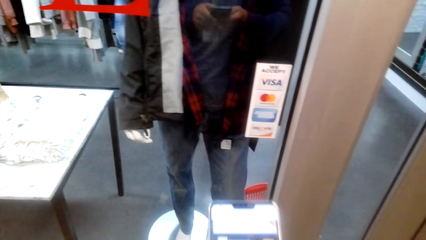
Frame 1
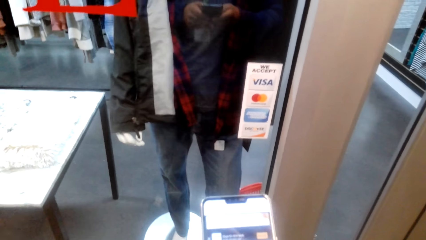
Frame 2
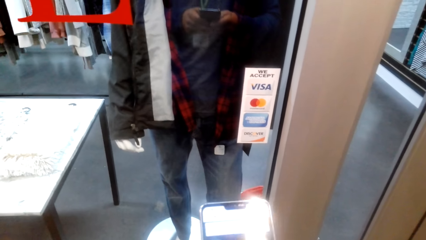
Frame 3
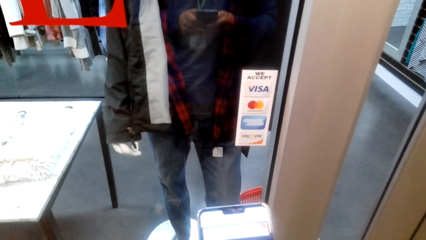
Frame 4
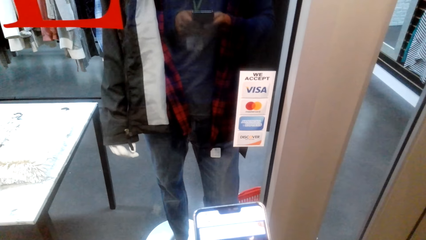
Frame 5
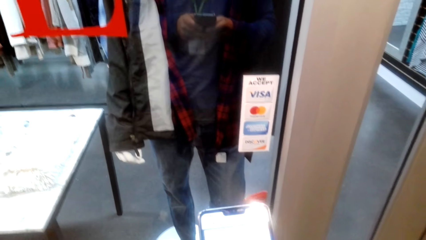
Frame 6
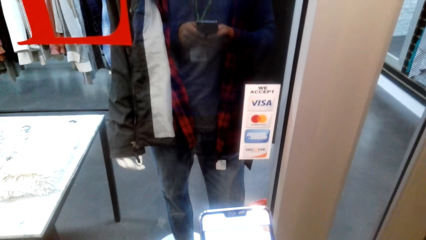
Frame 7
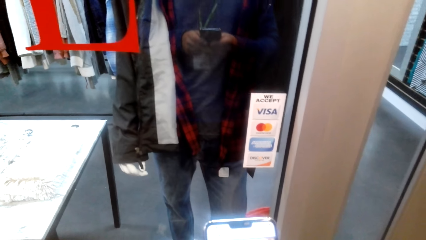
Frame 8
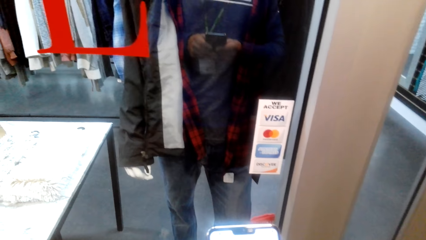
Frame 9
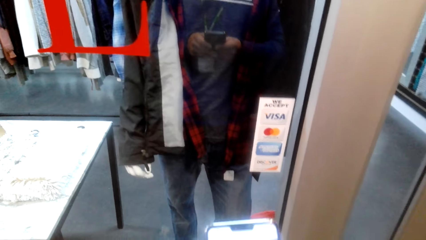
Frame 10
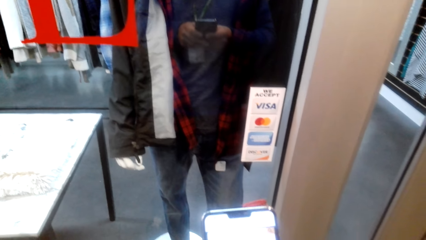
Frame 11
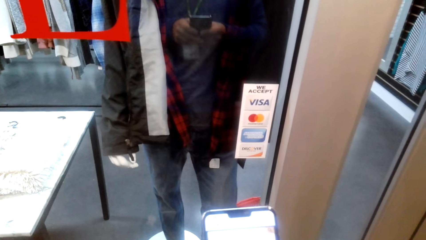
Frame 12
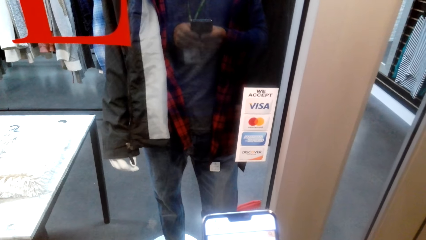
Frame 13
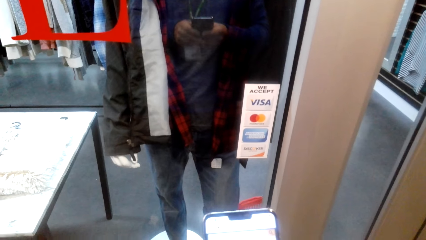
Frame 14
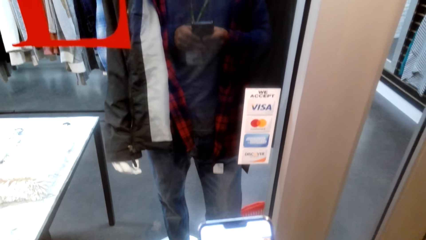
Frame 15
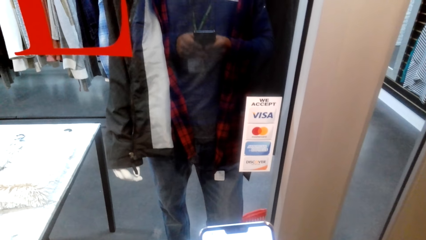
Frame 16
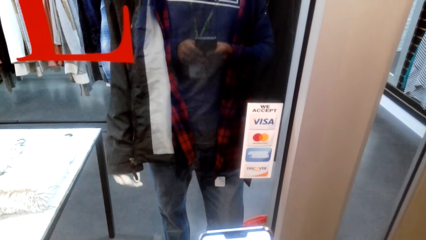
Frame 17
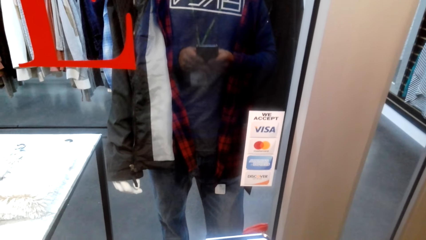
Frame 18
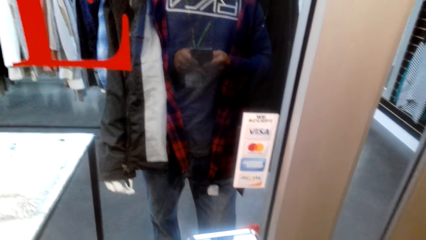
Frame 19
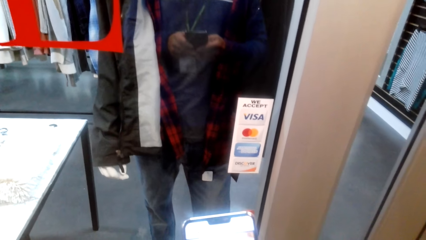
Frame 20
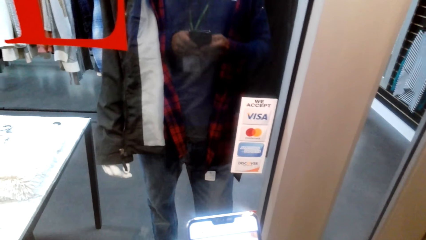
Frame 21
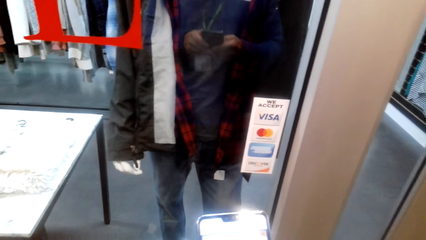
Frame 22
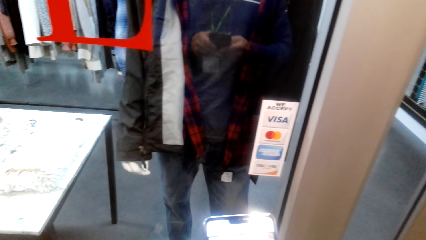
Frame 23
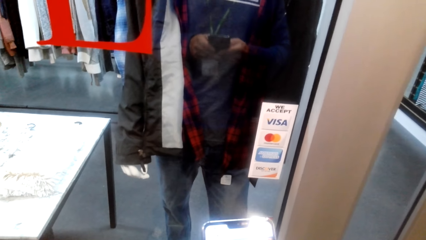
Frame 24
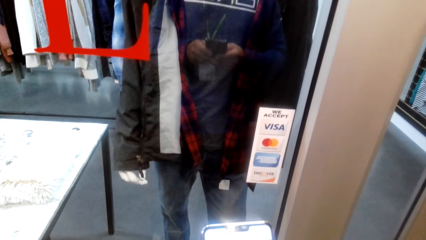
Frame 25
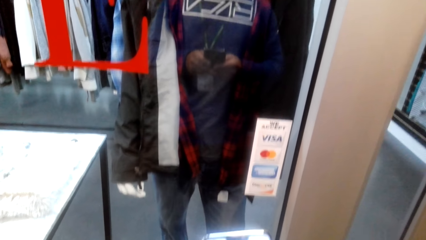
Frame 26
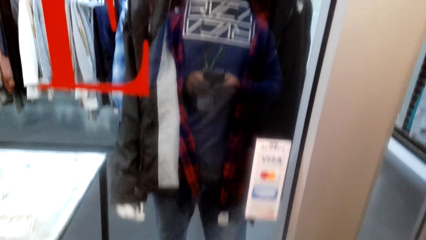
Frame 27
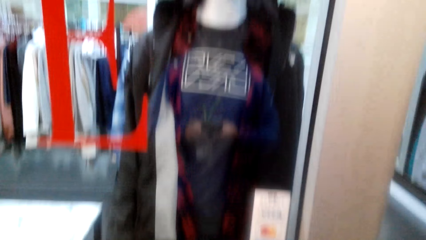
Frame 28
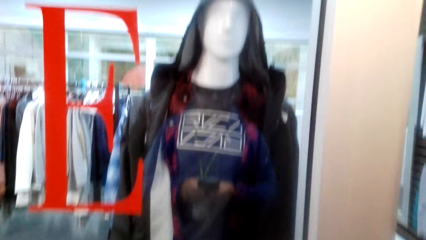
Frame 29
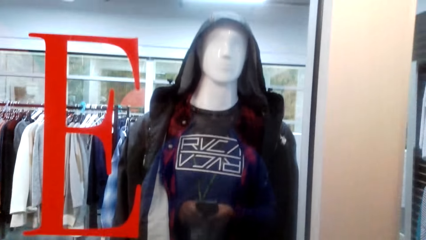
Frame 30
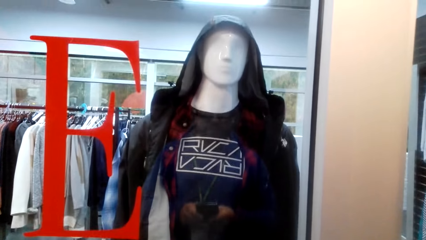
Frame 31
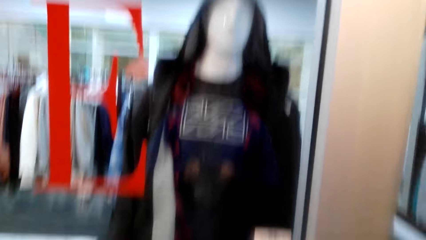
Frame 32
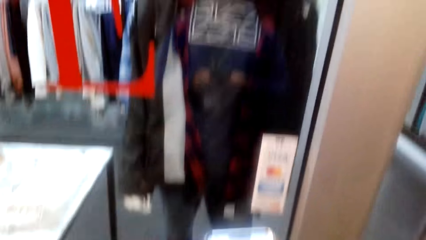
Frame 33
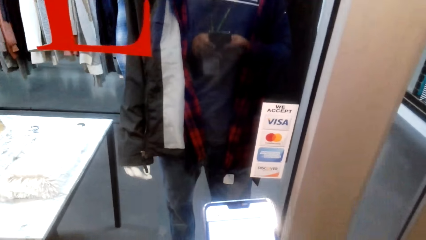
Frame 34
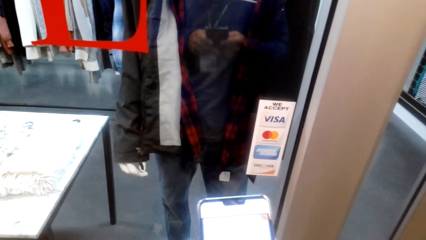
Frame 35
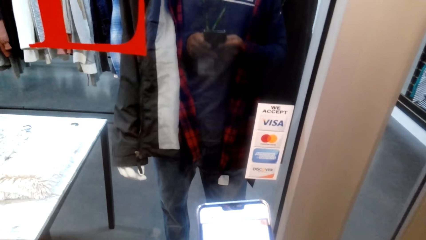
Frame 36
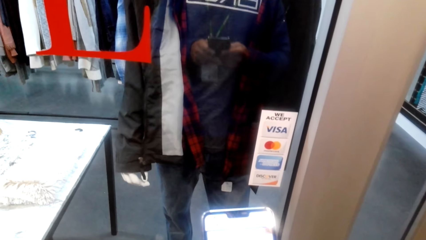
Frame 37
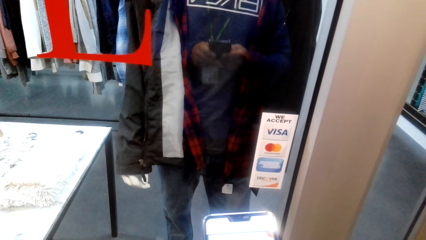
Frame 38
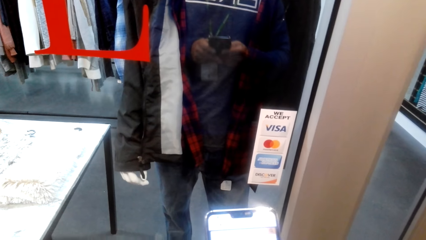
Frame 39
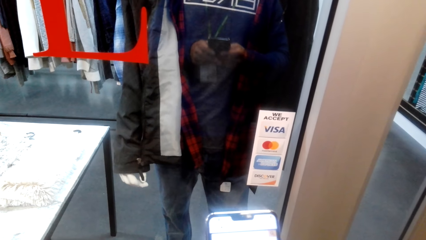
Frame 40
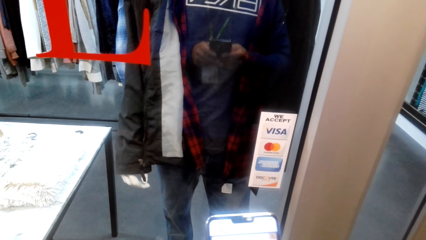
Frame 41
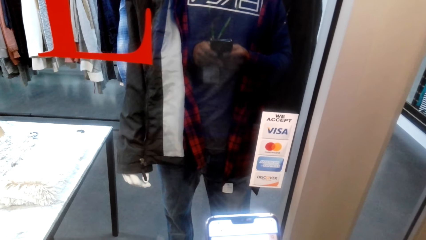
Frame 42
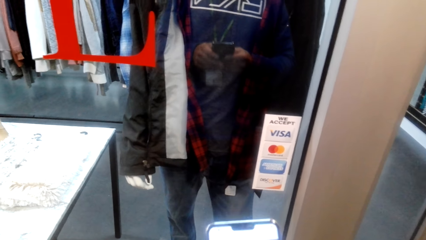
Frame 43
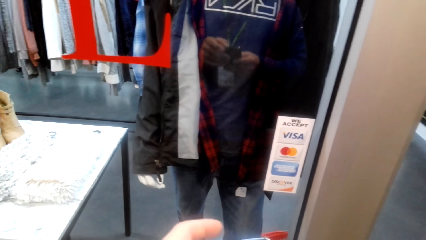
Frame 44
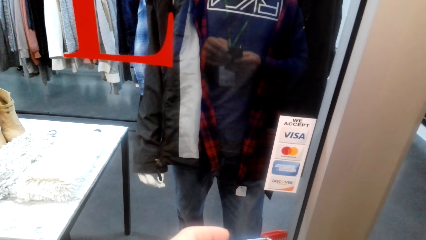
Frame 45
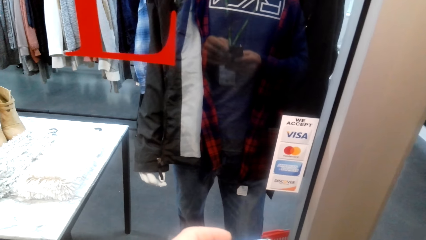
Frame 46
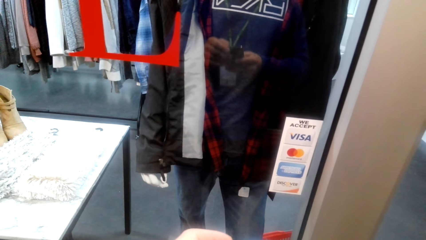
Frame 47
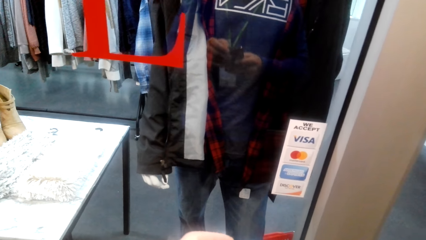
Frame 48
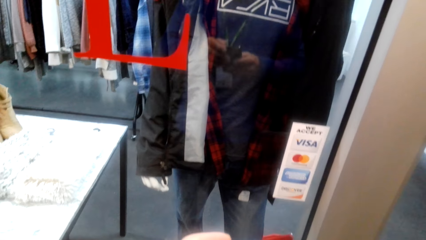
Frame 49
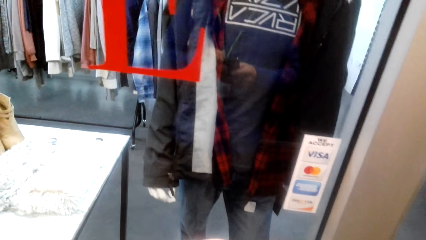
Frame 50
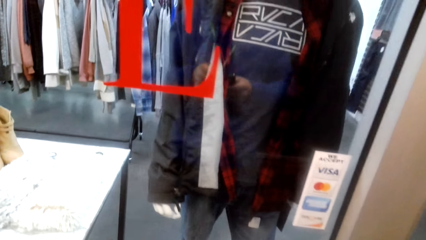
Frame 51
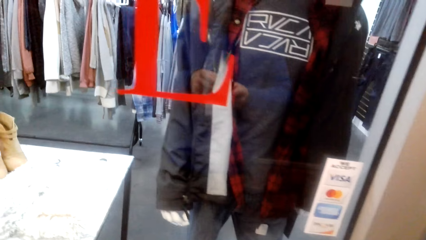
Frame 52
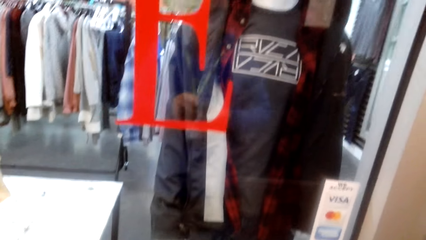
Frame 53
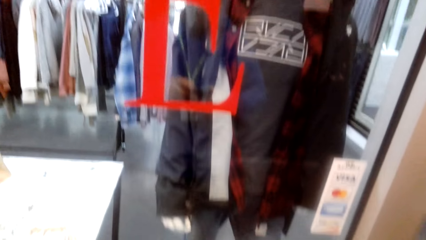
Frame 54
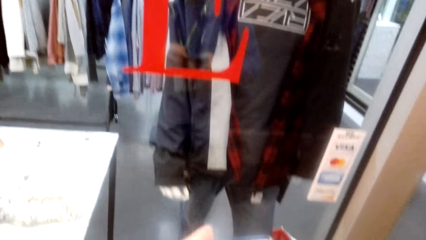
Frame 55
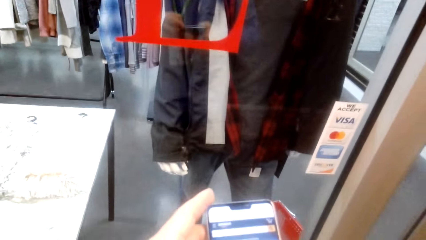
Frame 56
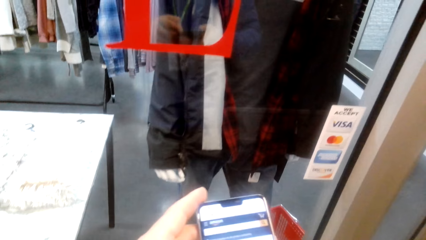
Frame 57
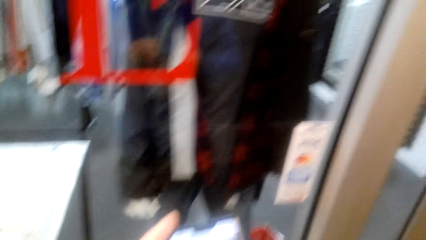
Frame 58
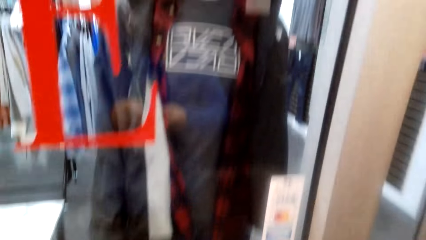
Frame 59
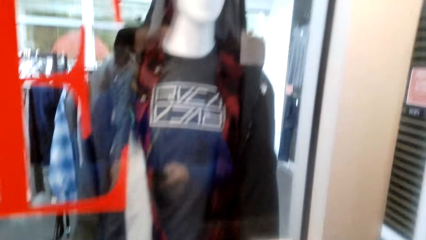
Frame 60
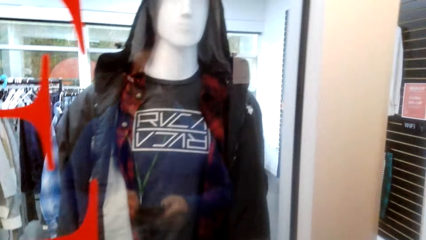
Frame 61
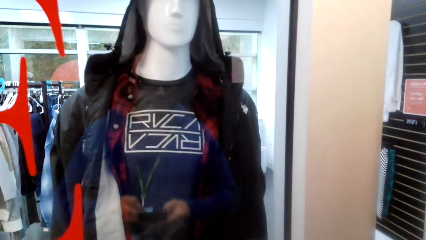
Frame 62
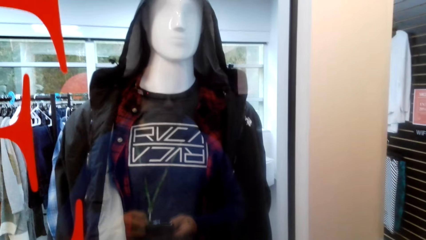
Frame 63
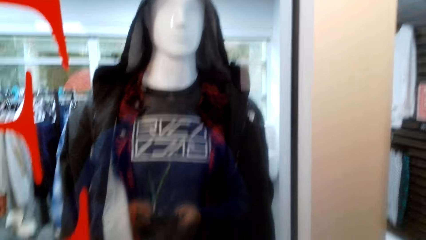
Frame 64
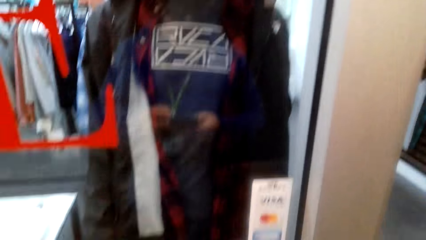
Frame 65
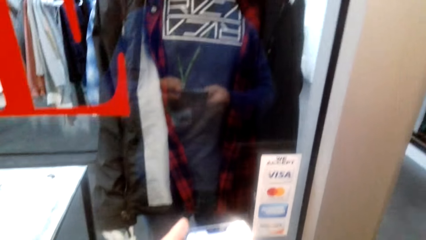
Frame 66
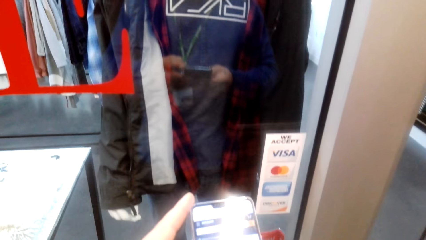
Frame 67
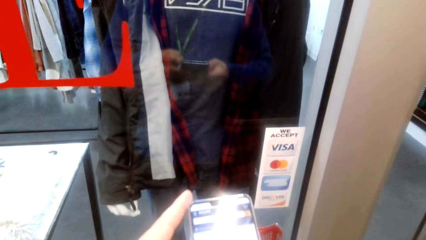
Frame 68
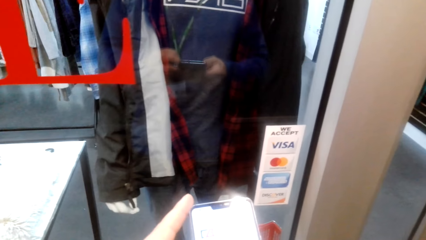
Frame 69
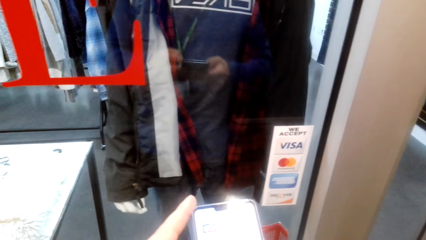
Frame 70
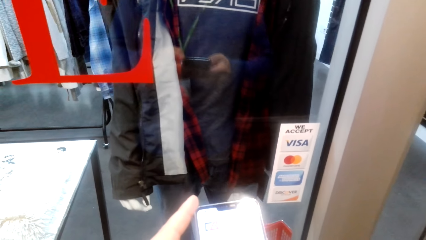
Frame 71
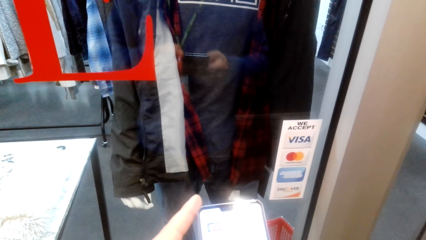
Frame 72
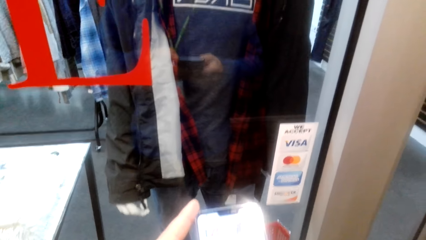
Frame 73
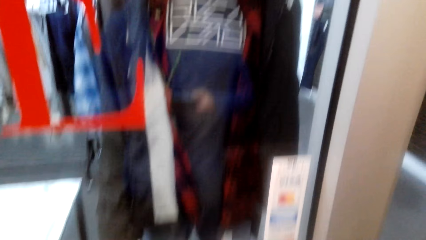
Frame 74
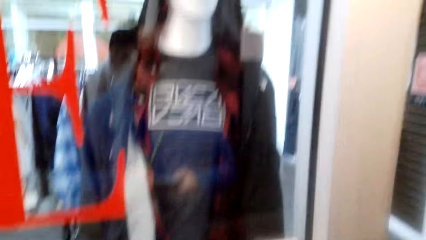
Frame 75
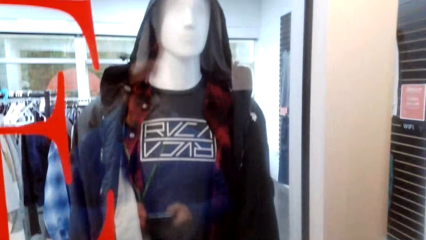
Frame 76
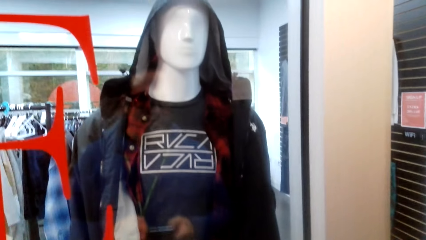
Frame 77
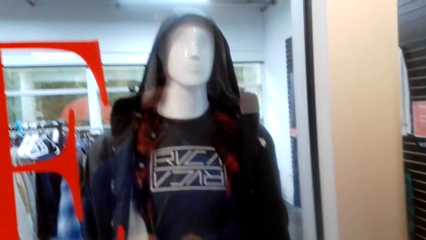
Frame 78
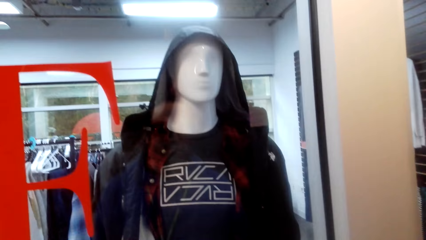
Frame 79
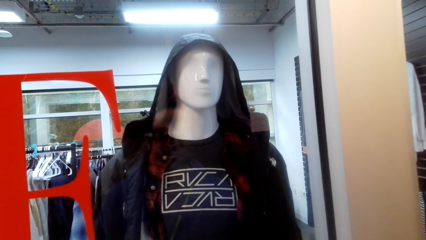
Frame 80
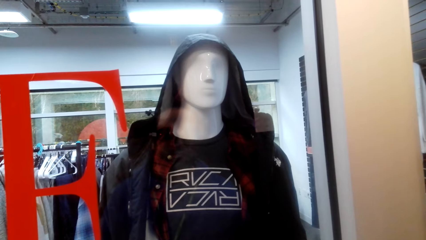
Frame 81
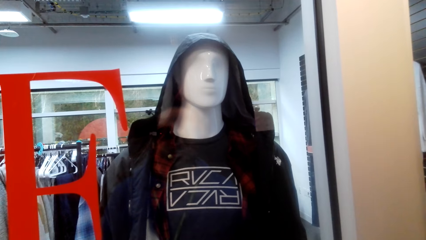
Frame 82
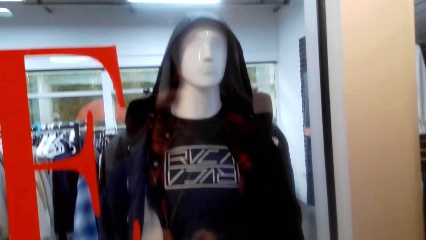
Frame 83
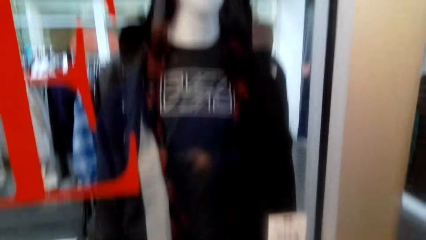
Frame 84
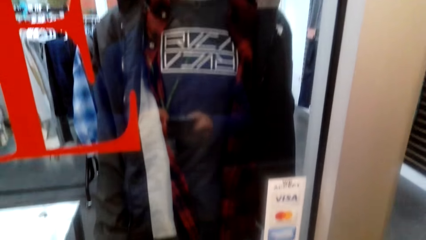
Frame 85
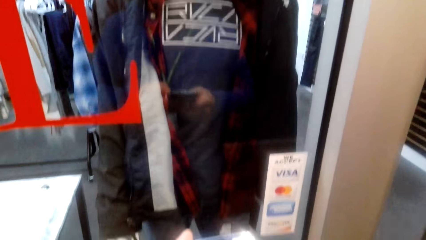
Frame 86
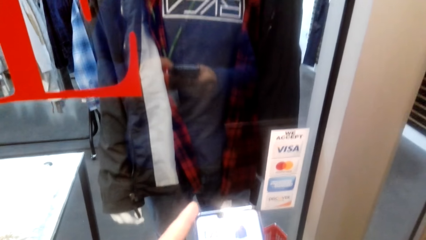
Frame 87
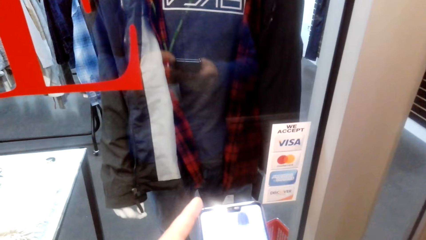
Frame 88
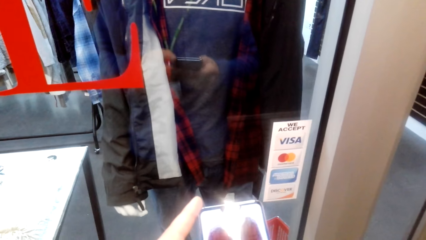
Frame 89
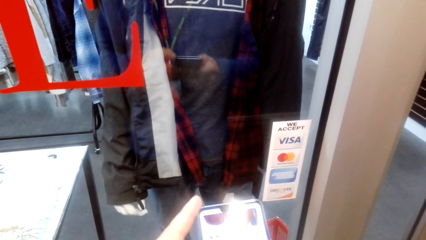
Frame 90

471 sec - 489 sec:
The camera wearer scrolls his phone. They look around. They scroll the phone. They look around. They scroll the phone. They look around.
